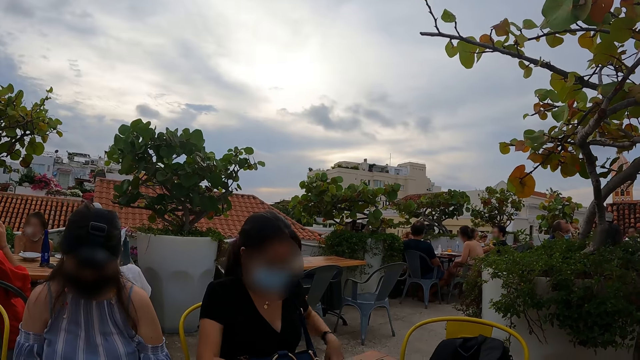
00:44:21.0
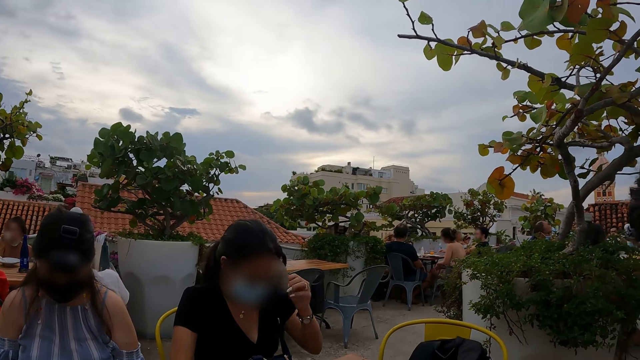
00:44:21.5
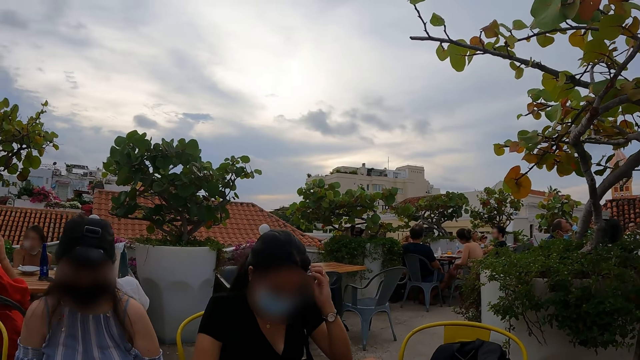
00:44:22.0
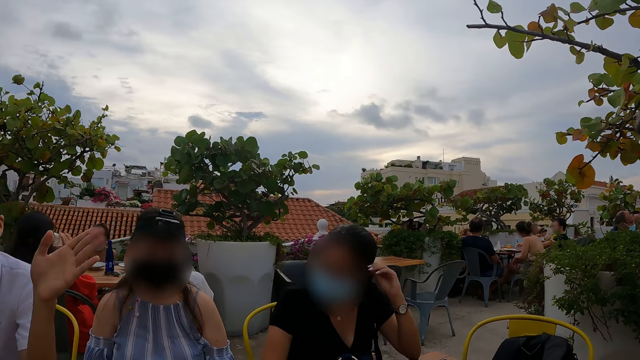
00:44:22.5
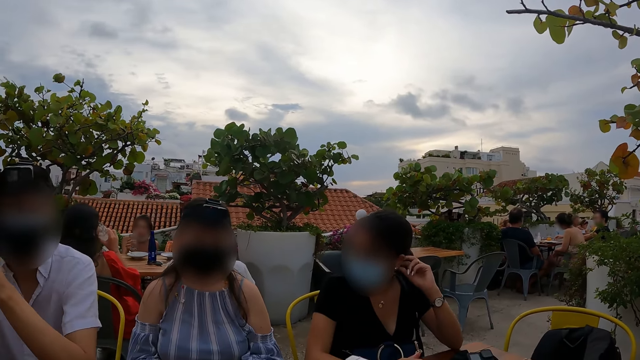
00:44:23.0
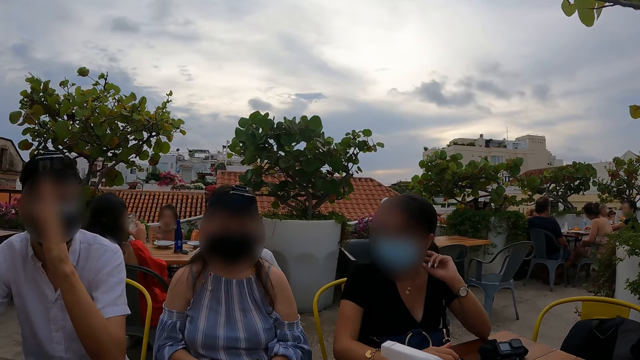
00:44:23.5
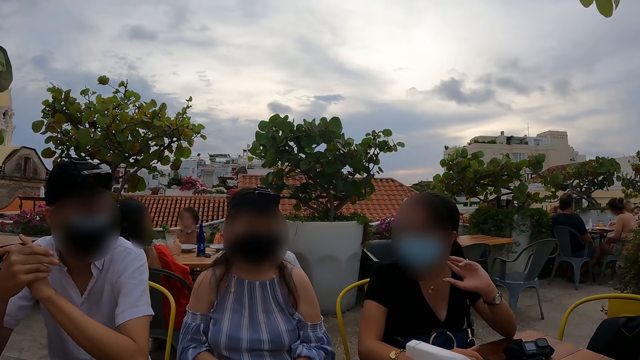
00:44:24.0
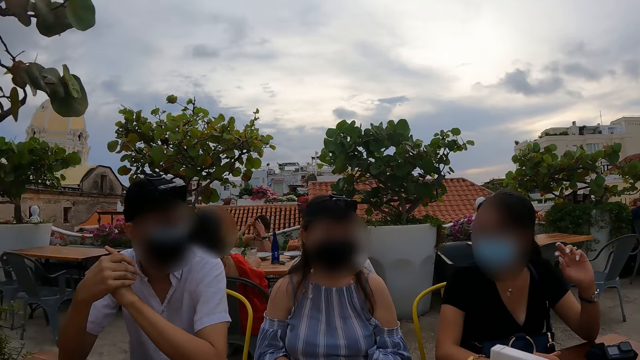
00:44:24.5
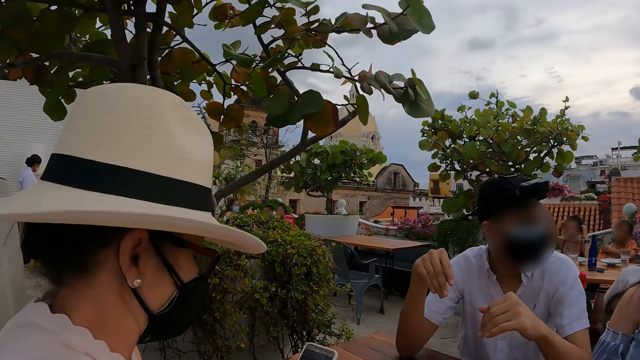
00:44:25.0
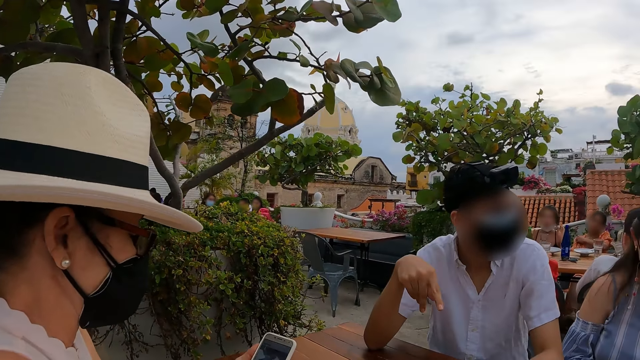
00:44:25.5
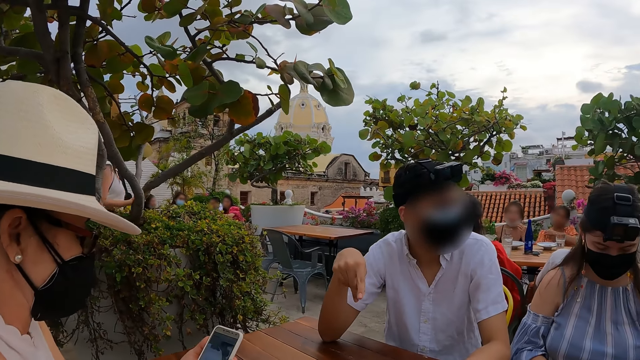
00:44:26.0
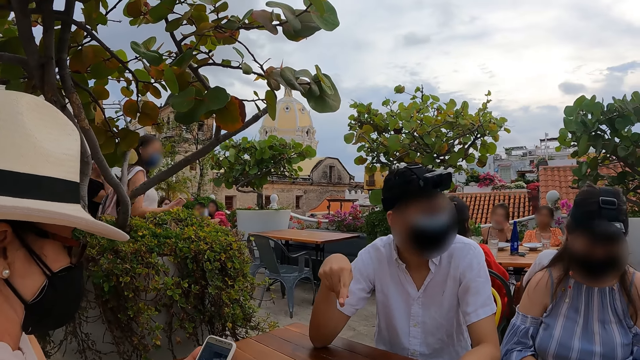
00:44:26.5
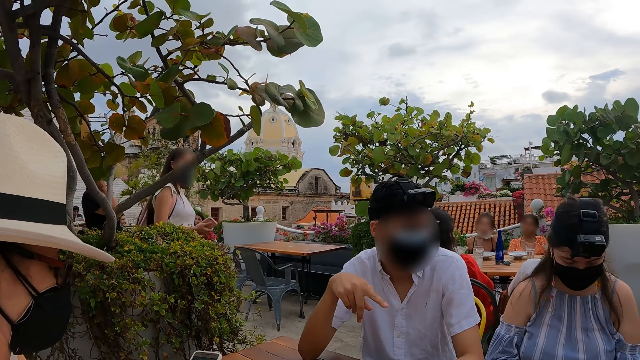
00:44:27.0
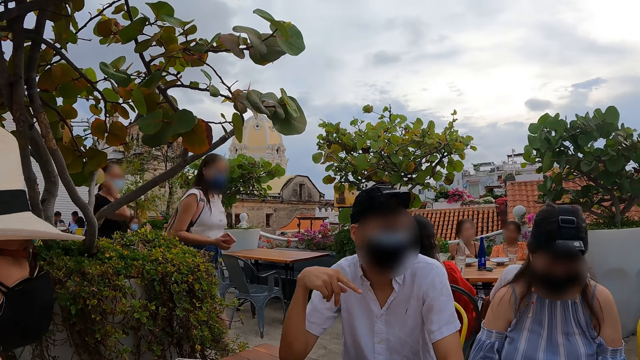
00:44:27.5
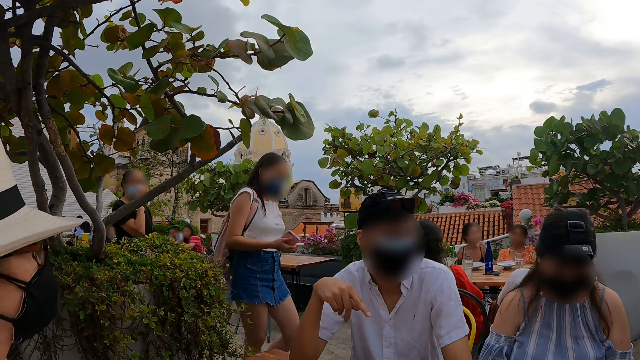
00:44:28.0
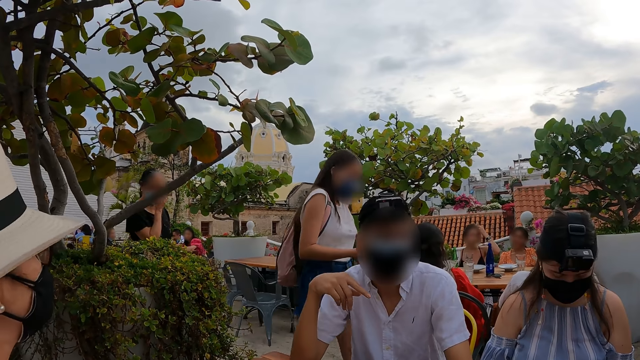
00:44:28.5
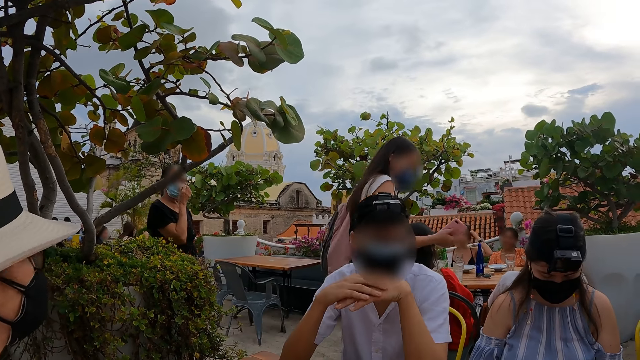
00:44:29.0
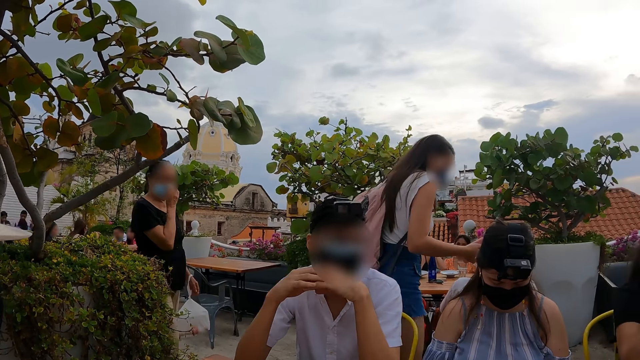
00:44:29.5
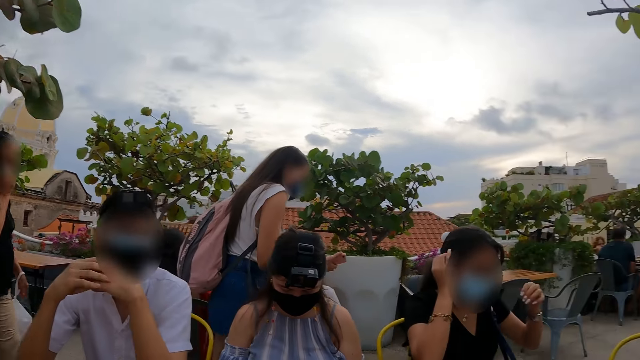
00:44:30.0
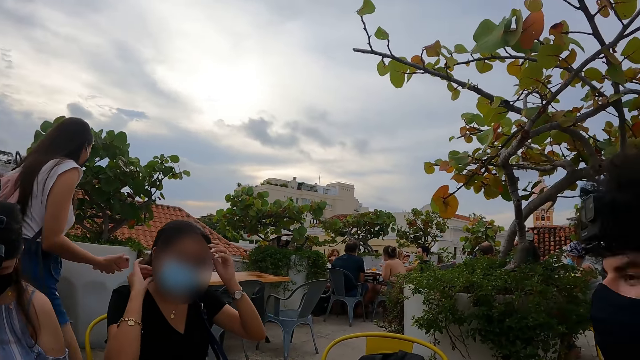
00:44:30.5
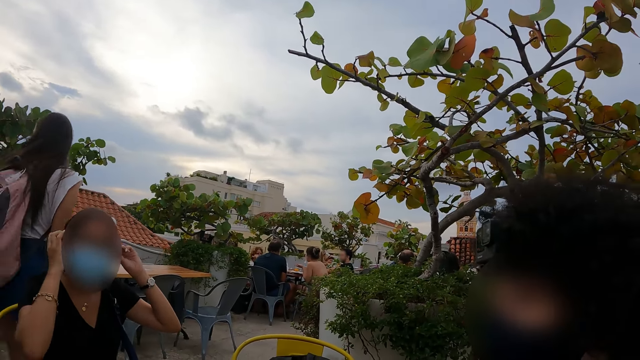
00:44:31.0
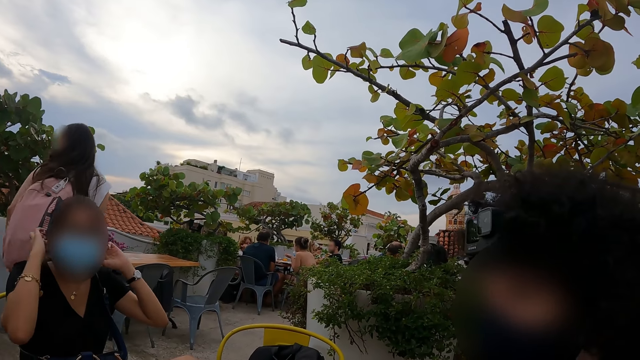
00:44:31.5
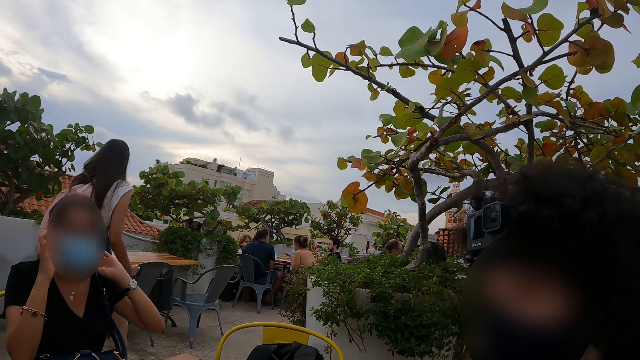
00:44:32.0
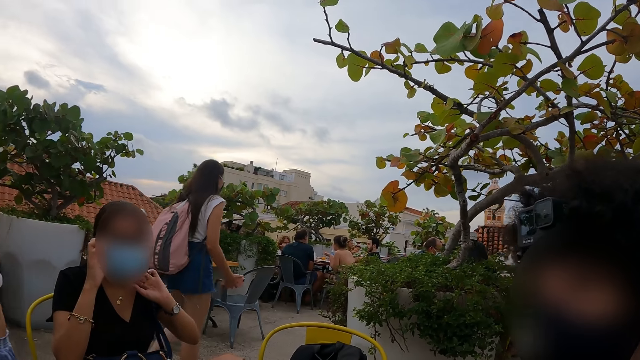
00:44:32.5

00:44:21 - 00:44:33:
The camera wearer looks left. They look right.

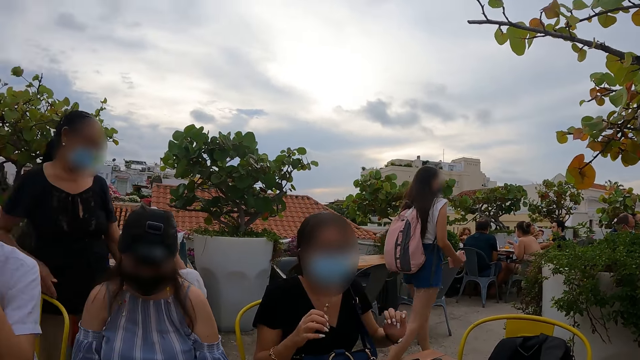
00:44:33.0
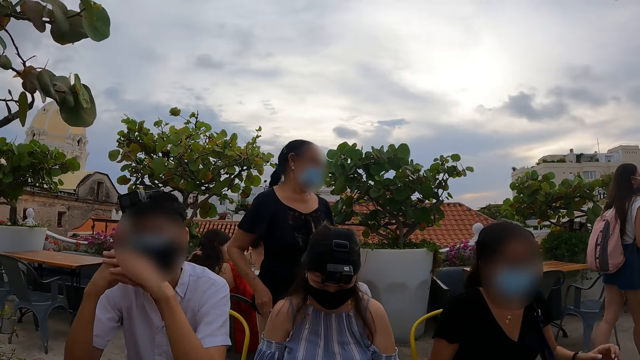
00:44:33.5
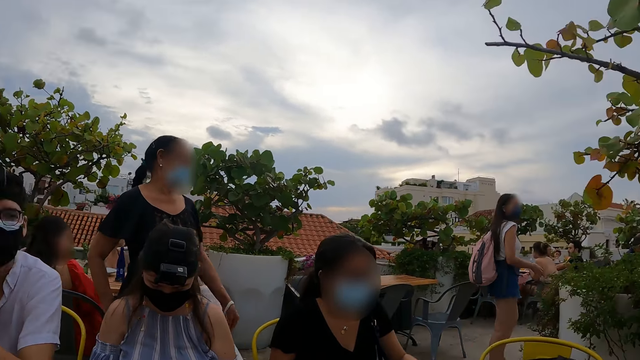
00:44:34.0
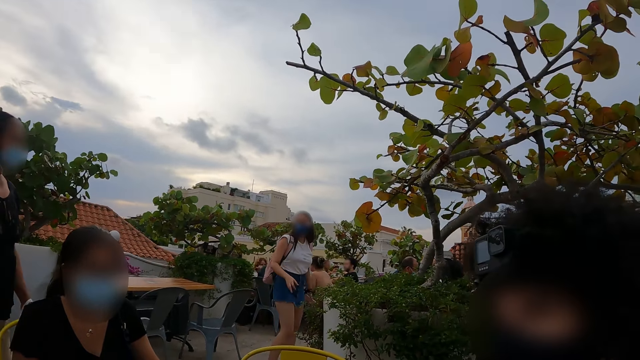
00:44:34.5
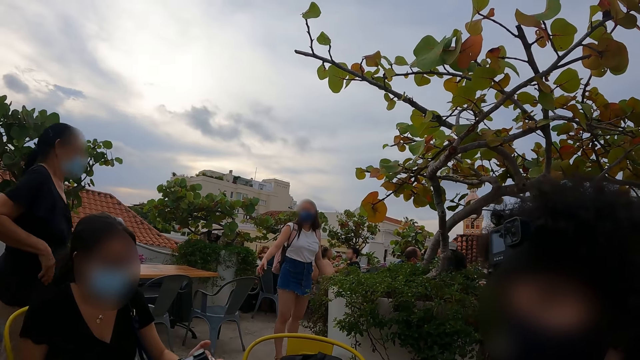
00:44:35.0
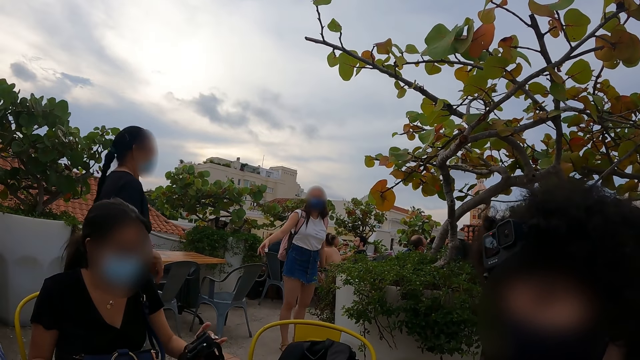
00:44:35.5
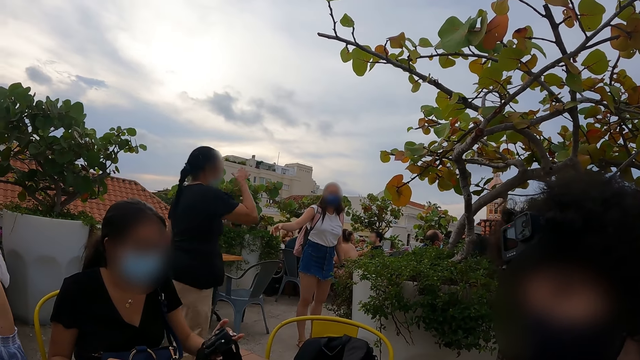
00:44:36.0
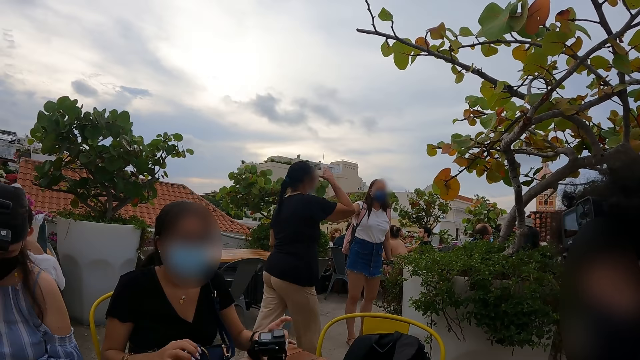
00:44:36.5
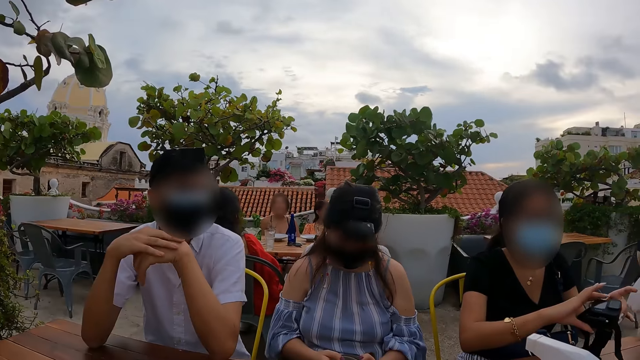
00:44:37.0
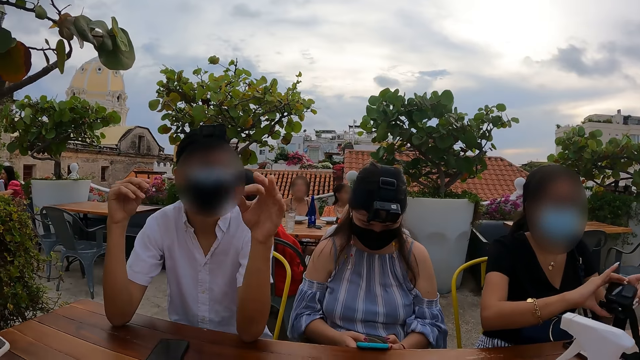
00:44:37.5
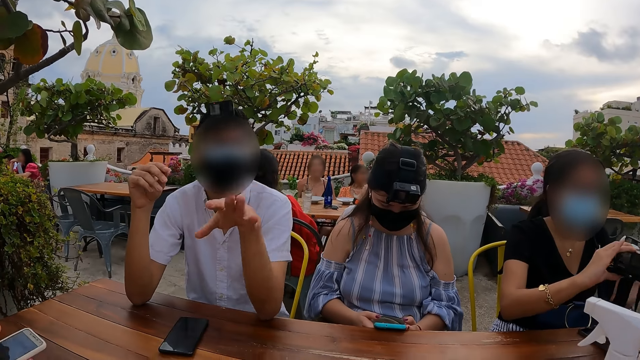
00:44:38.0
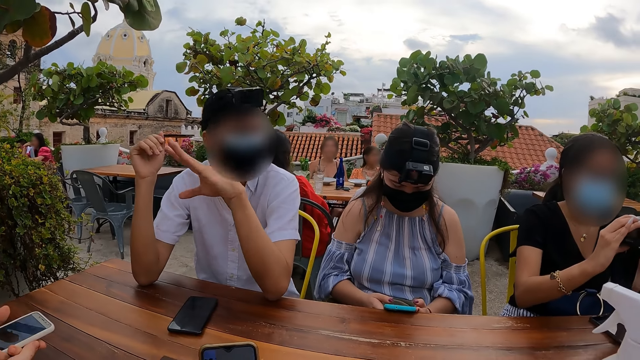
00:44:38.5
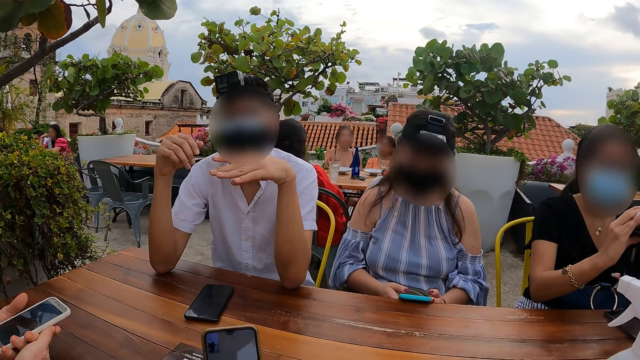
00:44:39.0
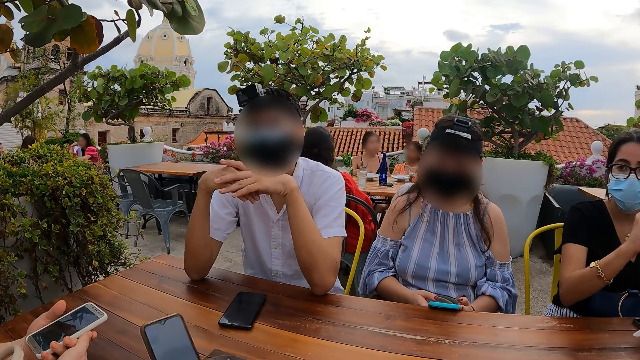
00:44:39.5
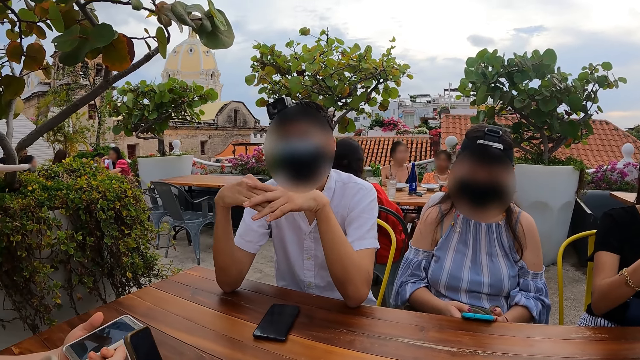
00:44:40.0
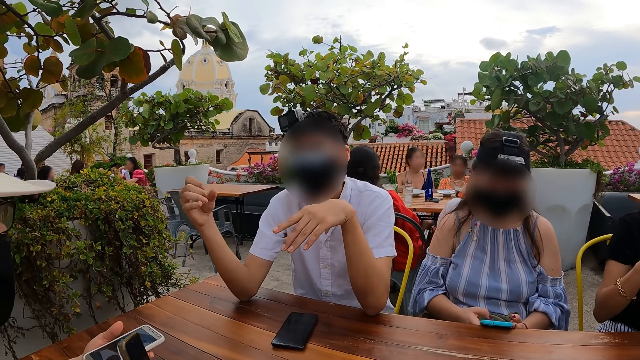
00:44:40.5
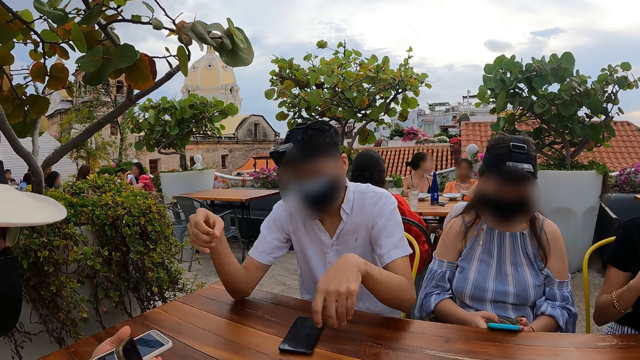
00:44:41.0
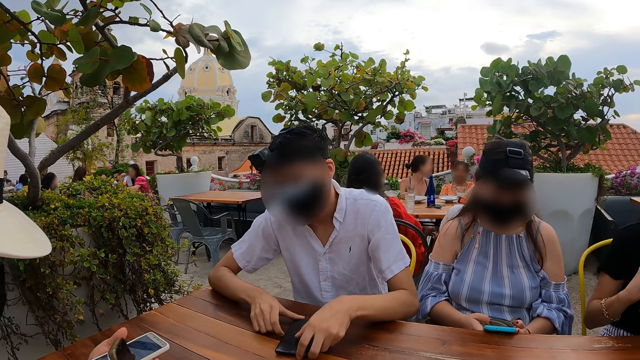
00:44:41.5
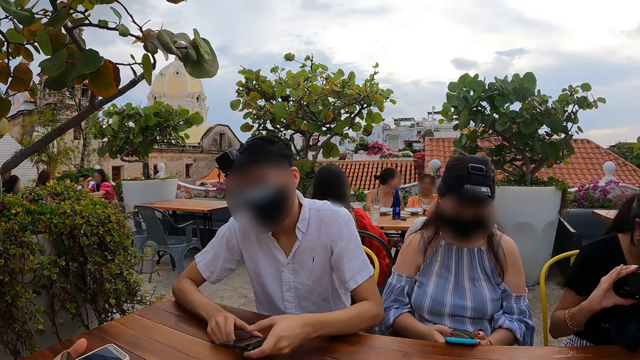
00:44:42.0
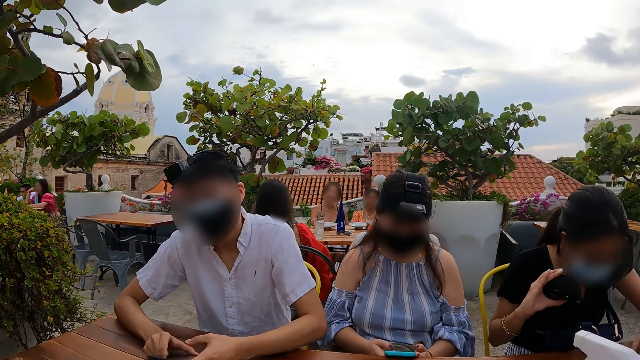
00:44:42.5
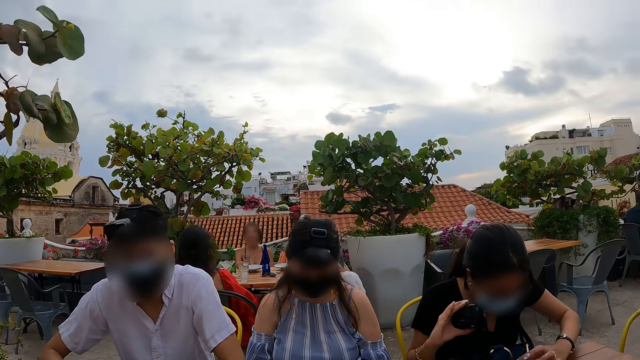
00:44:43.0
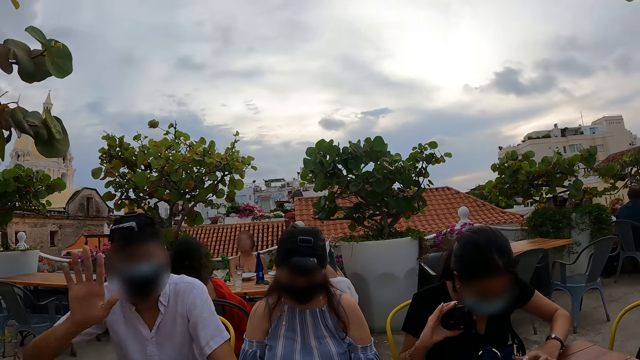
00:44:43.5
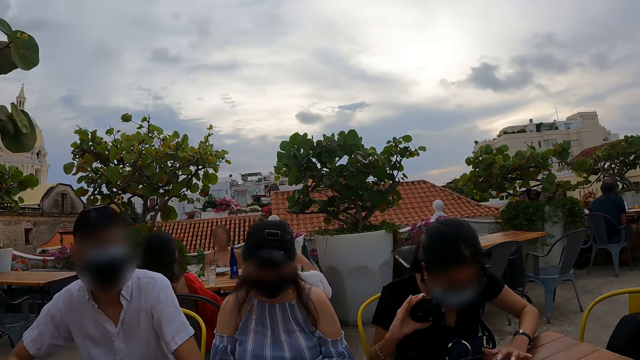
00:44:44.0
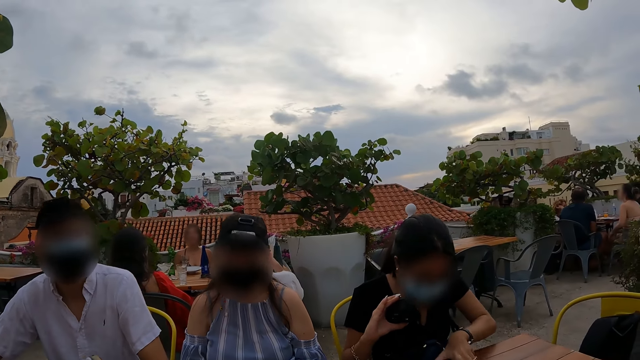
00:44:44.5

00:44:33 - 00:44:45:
The camera wearer looks forward. They look right. A man converses with the camera wearer.
